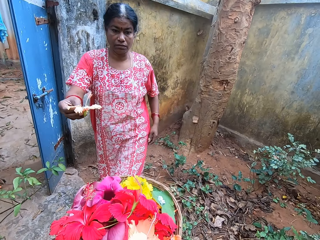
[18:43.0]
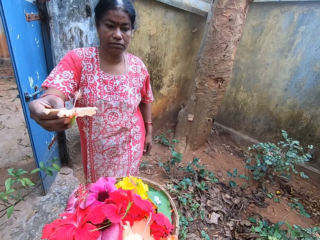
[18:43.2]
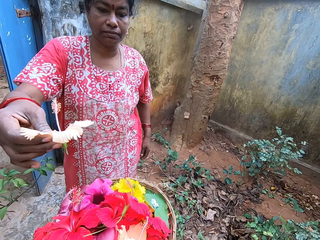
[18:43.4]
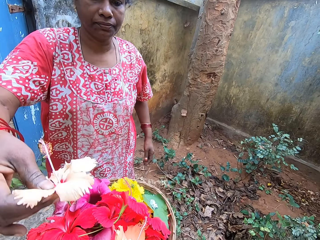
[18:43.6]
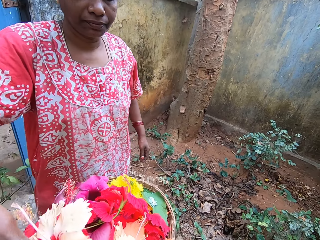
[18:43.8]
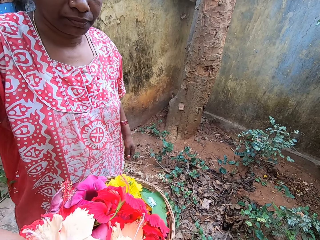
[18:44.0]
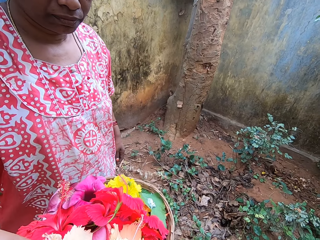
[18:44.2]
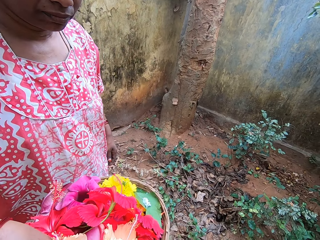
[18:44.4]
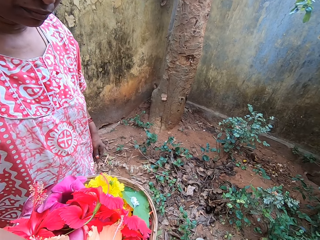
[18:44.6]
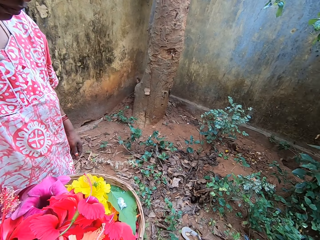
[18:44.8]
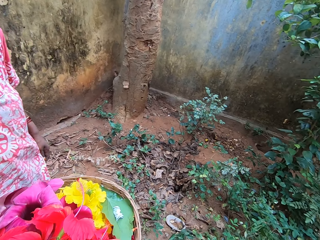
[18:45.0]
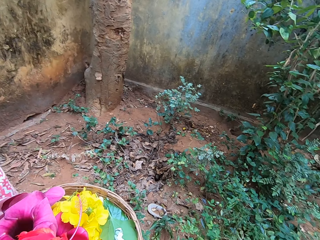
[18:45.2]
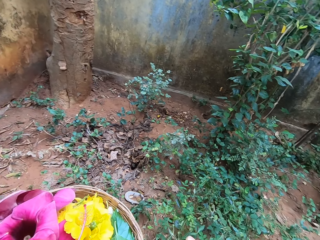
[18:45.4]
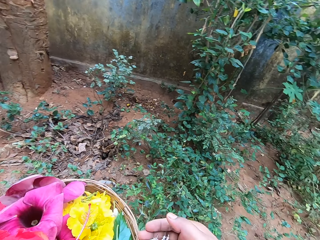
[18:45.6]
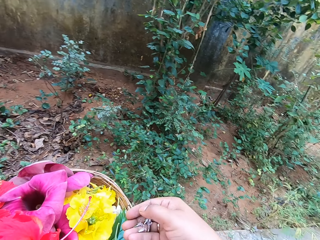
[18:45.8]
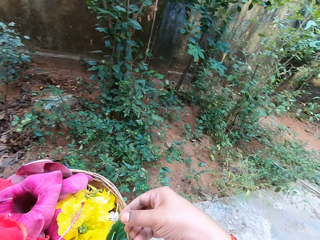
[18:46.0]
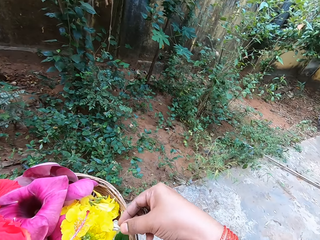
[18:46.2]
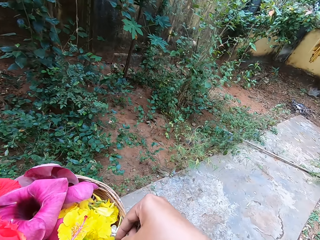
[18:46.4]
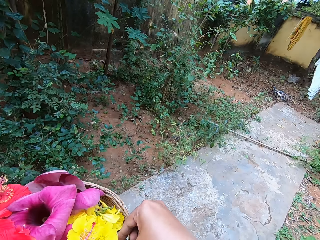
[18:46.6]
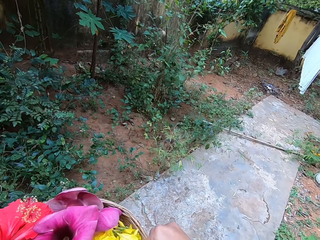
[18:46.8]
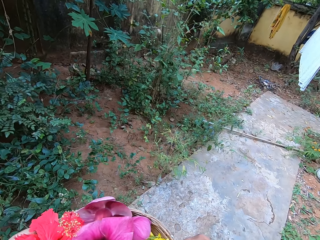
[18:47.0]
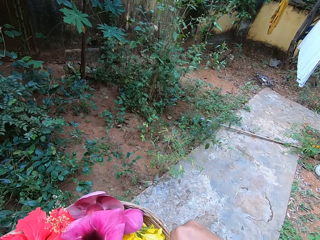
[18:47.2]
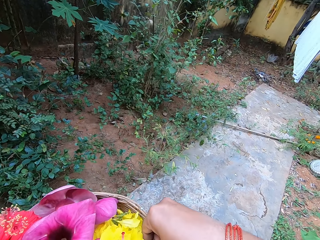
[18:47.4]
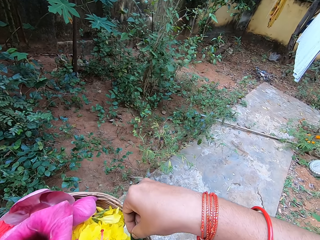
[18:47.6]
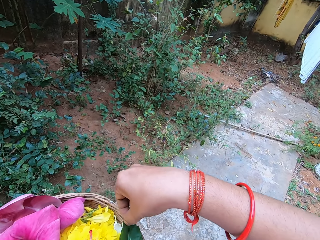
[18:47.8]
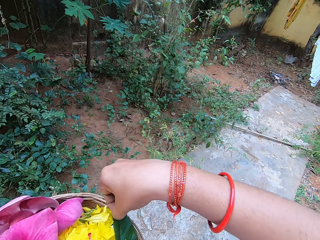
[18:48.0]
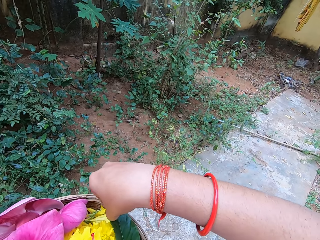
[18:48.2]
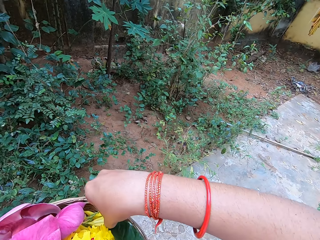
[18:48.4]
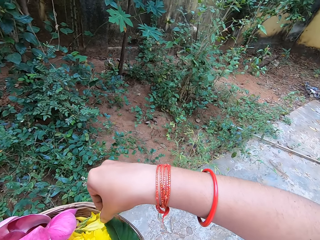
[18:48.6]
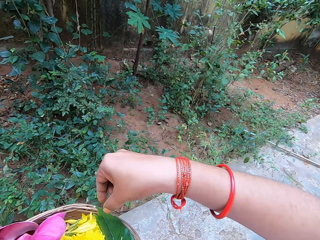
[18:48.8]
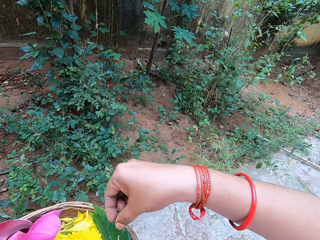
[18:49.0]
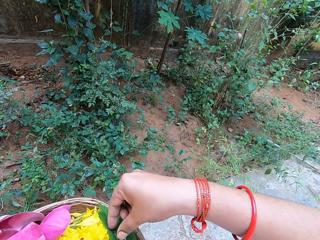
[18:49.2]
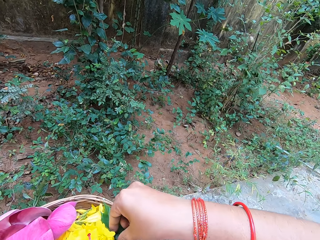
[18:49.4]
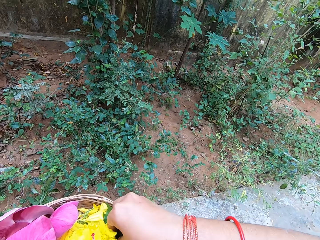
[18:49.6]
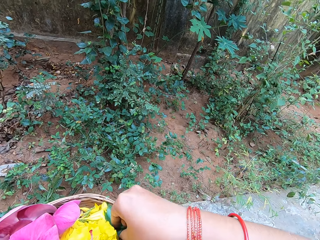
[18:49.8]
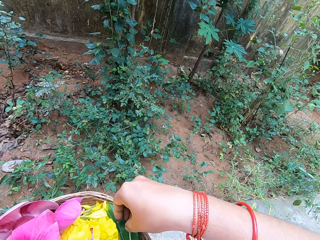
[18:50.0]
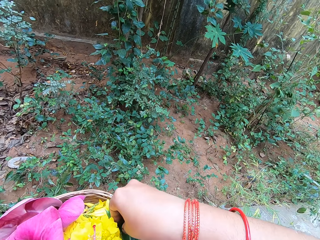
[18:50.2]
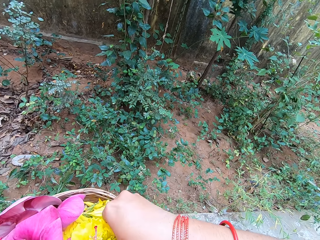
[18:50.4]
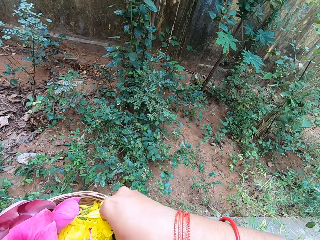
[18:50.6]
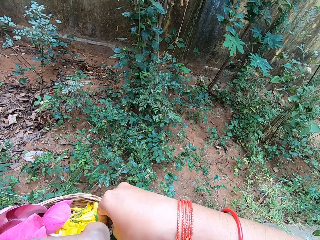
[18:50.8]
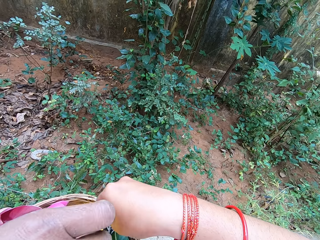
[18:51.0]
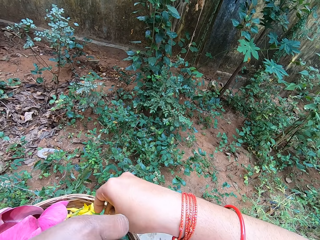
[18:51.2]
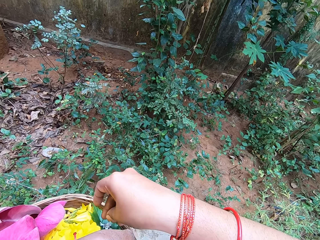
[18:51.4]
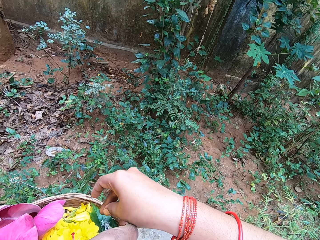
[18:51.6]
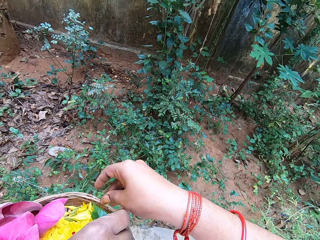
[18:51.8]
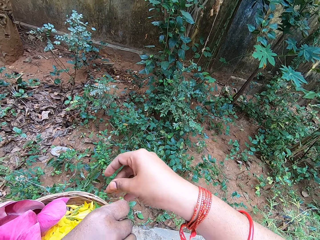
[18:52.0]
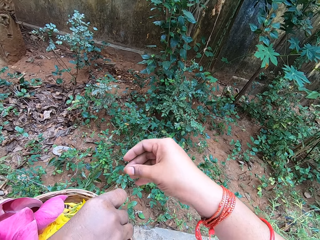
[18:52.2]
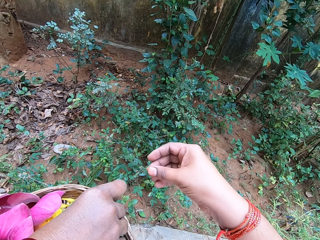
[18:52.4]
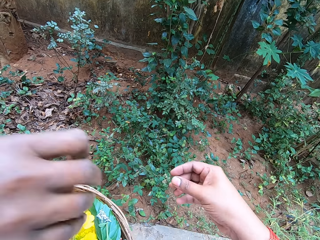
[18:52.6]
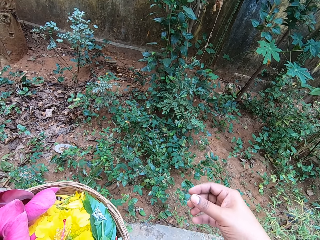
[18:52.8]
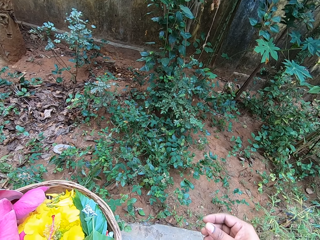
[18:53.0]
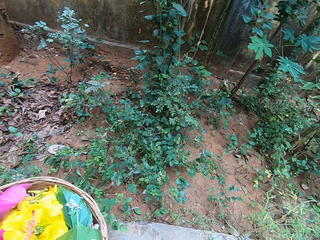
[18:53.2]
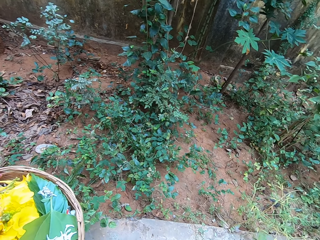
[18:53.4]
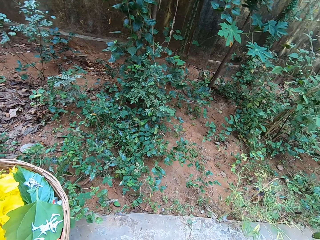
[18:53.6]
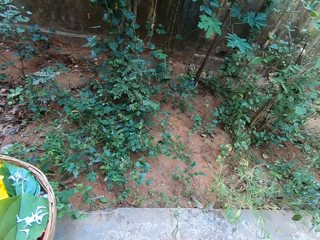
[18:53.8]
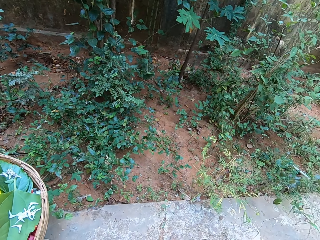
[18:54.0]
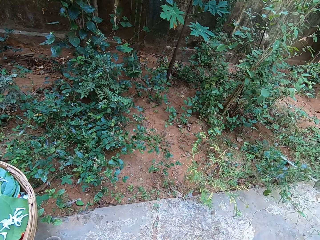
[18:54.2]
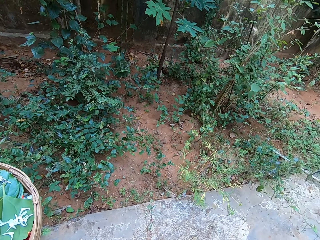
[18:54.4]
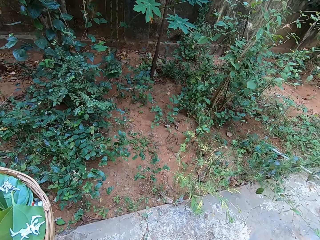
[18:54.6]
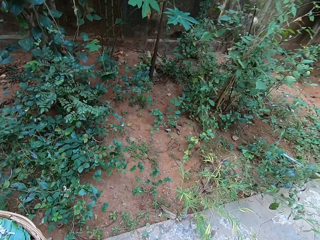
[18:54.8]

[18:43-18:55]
A woman puts a flower on the tray. The camera wearer puts flowers on the tray. The woman puts flowers on the tray. The camera wearer plucks a flower.

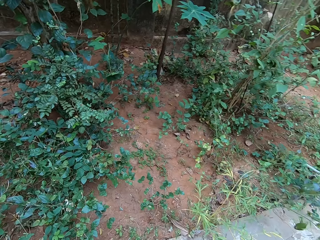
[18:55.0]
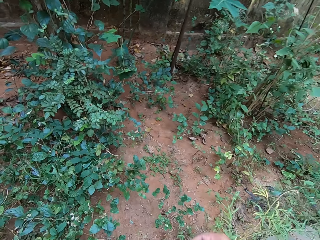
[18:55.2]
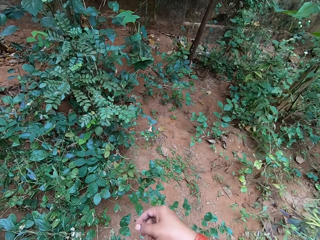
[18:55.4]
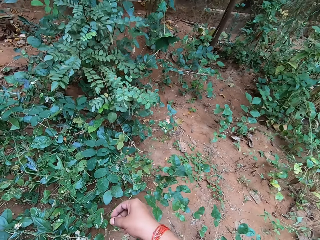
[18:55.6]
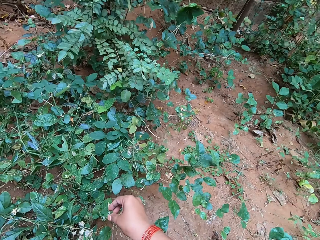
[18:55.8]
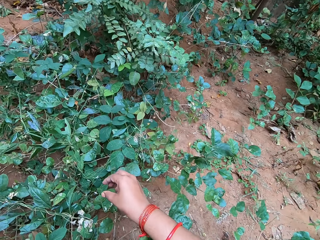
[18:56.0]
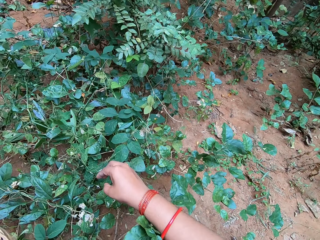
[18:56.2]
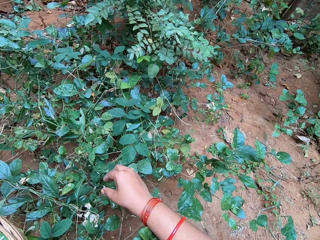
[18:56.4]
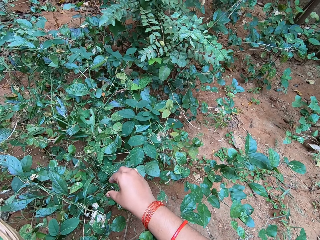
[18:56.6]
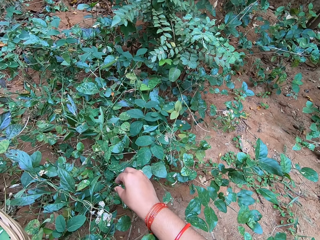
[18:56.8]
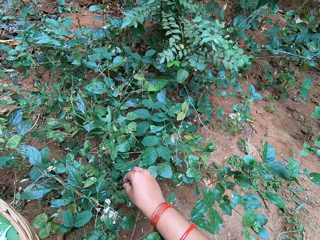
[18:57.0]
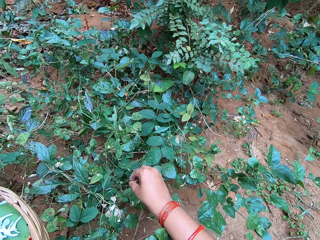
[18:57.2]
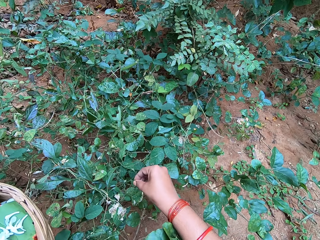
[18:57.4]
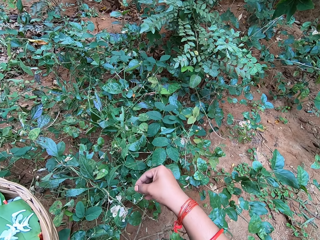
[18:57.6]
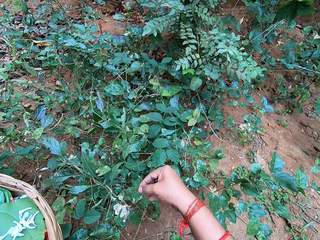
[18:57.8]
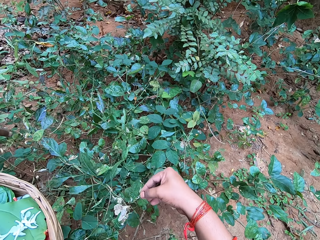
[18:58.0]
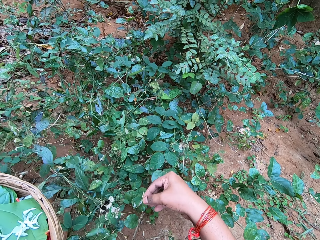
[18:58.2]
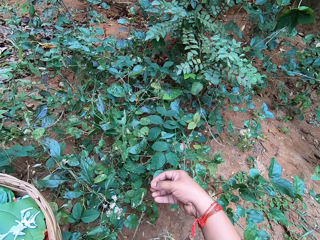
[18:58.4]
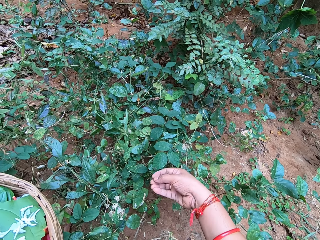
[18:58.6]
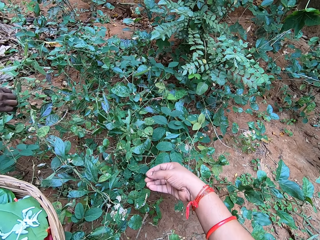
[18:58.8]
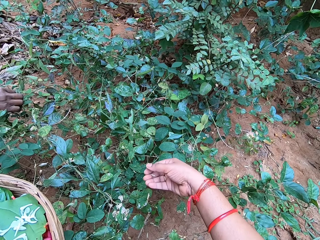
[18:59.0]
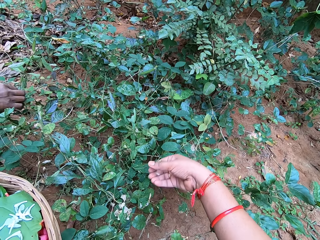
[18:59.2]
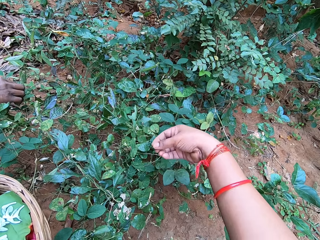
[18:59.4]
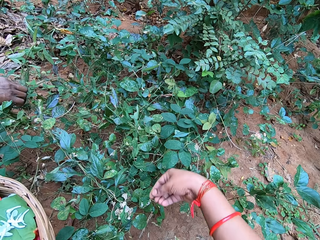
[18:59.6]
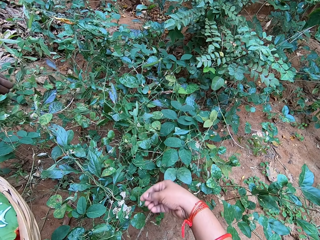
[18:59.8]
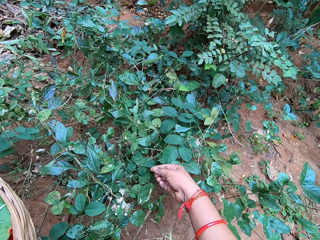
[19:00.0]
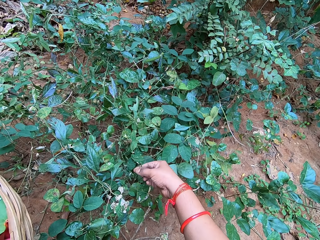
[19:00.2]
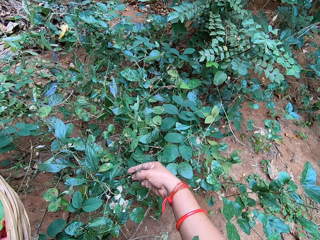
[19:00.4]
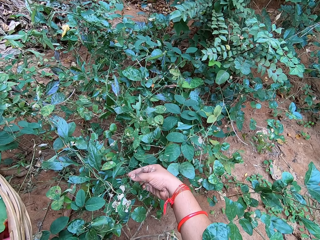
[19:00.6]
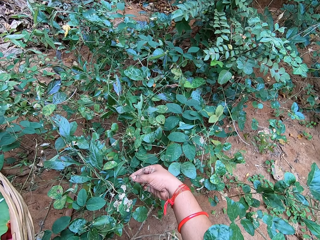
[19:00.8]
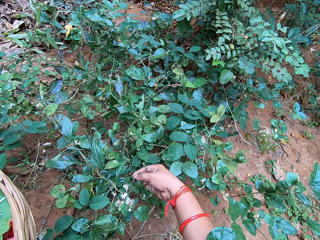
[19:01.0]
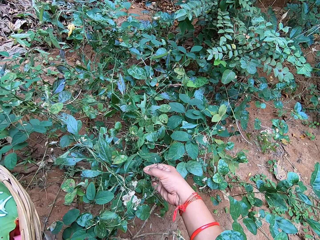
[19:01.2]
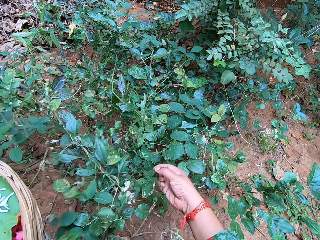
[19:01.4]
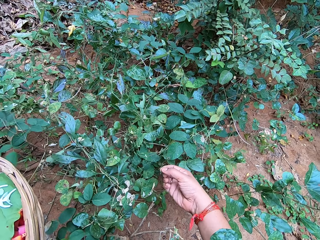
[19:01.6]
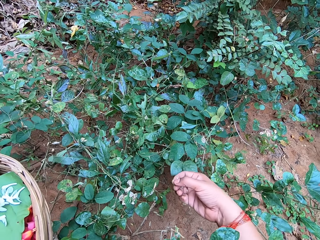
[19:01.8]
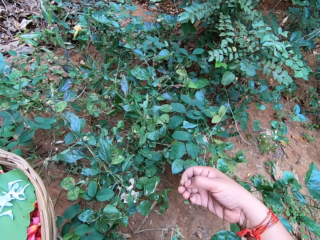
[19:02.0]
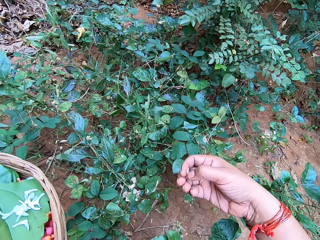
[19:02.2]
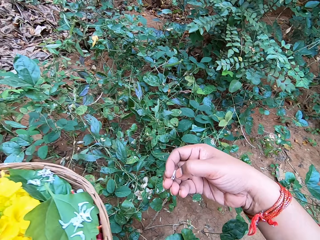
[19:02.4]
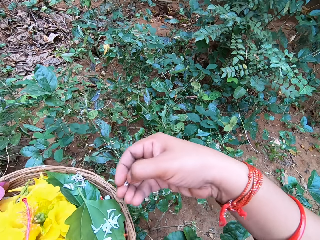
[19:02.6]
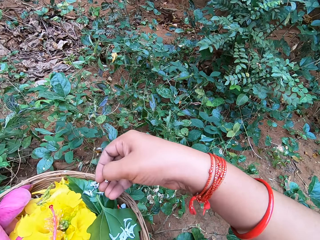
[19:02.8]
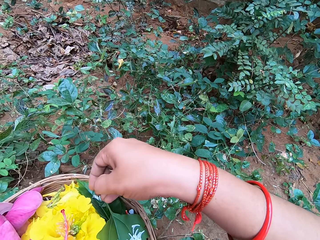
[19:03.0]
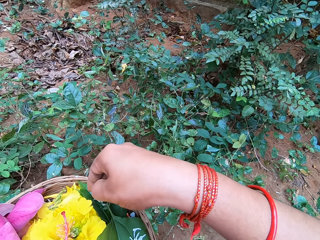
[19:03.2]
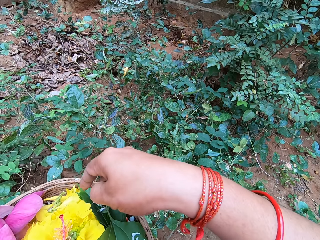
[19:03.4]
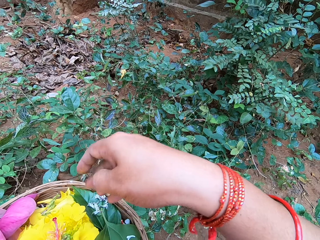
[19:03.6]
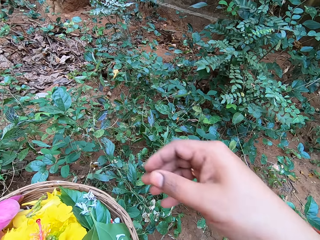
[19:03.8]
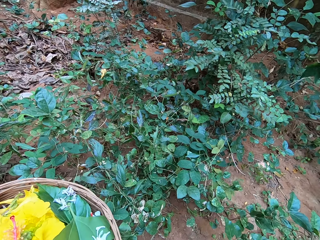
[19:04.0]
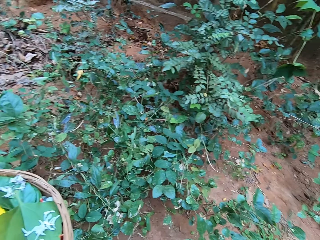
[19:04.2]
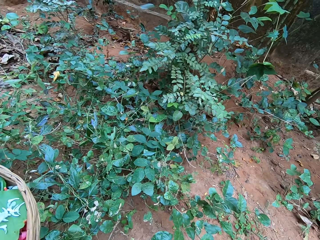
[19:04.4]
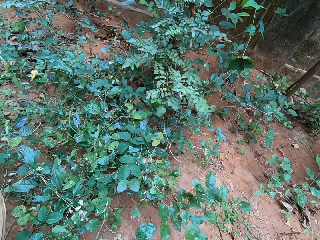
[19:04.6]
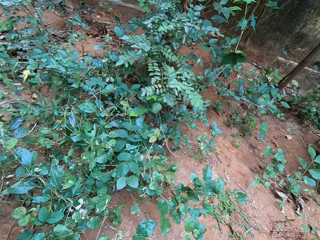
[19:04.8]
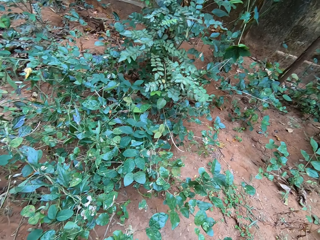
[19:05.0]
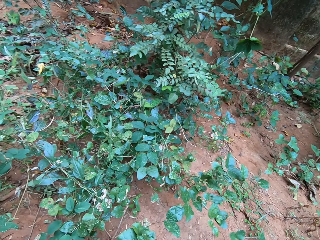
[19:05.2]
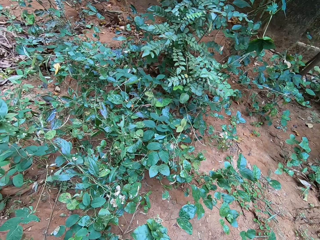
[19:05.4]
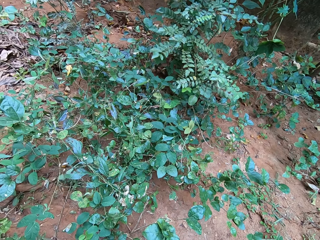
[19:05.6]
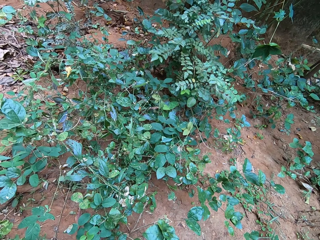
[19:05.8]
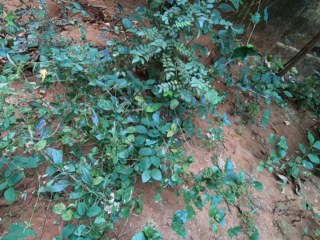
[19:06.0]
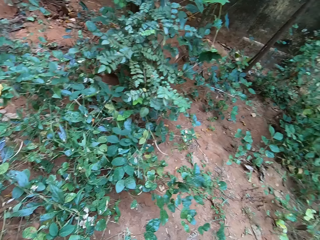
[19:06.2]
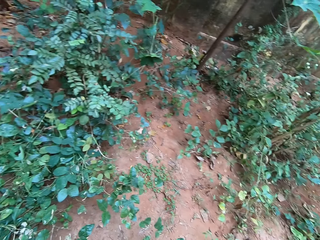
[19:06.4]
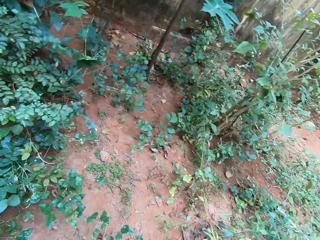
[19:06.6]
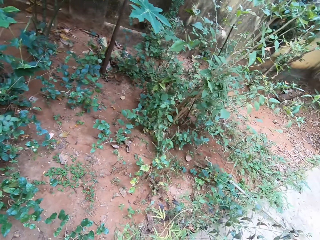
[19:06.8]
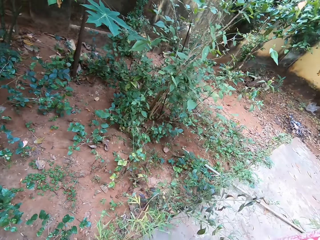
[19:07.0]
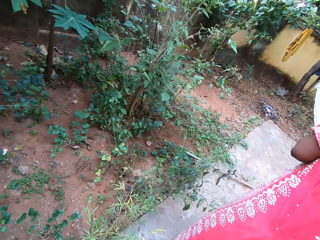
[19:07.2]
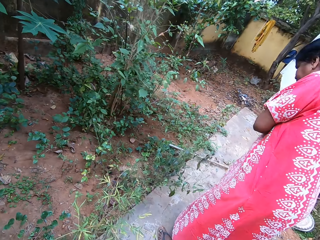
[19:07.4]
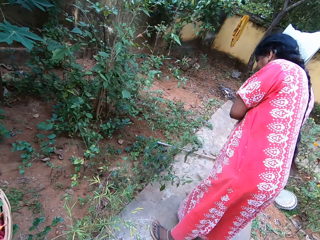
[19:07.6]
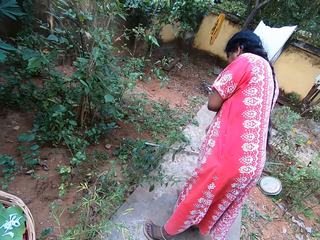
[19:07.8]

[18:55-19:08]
The camera wearer plucks flowers from the plants. They put flowers on the tray. They walk at the garden.
